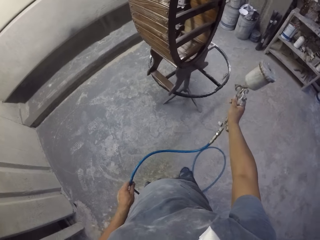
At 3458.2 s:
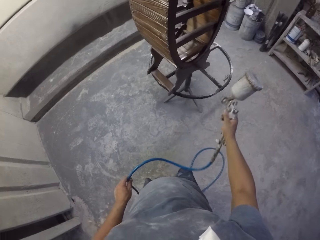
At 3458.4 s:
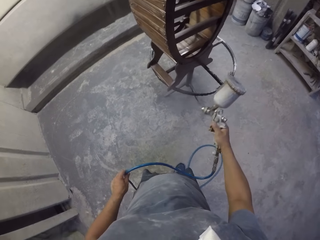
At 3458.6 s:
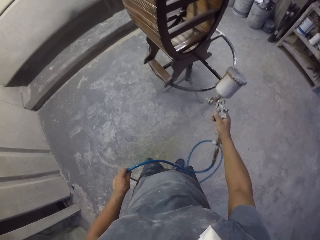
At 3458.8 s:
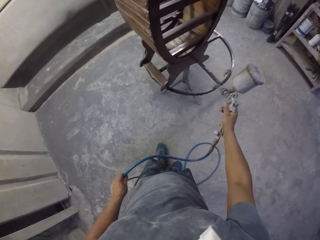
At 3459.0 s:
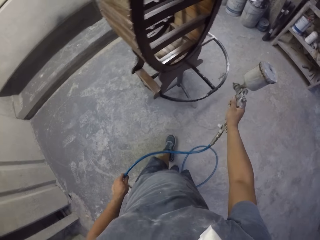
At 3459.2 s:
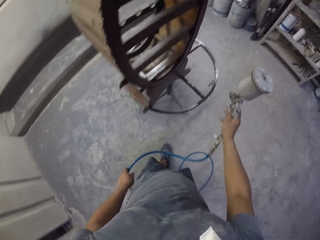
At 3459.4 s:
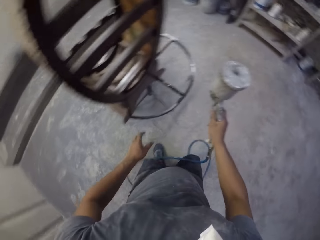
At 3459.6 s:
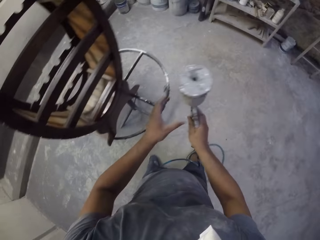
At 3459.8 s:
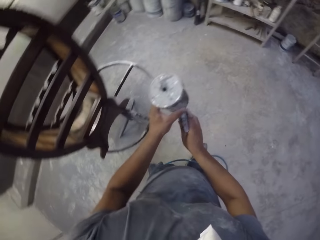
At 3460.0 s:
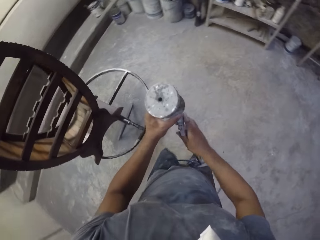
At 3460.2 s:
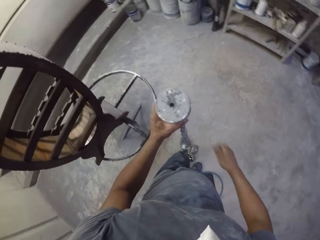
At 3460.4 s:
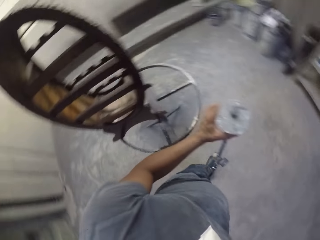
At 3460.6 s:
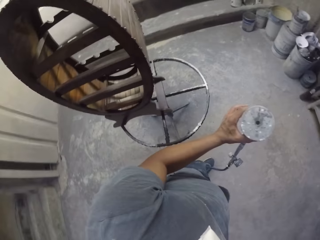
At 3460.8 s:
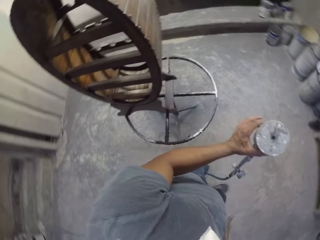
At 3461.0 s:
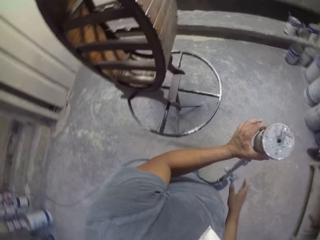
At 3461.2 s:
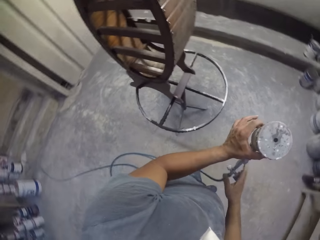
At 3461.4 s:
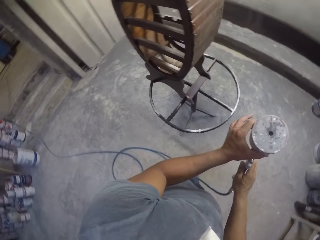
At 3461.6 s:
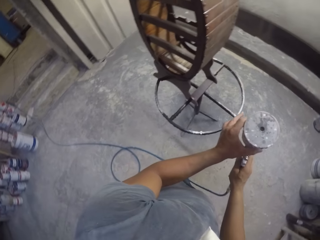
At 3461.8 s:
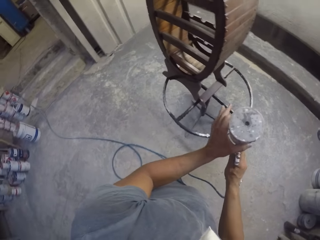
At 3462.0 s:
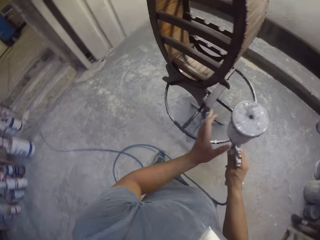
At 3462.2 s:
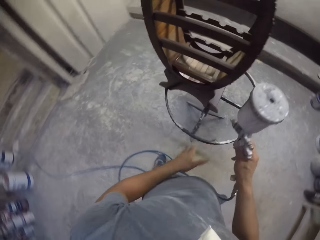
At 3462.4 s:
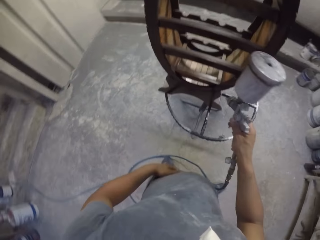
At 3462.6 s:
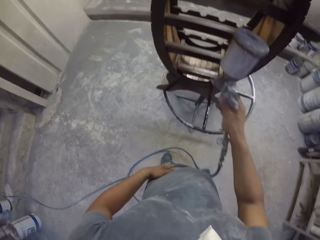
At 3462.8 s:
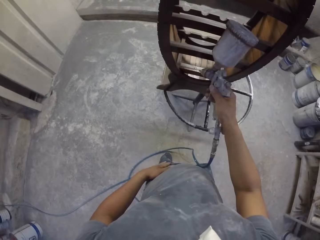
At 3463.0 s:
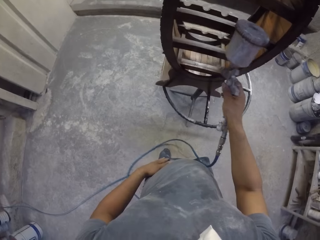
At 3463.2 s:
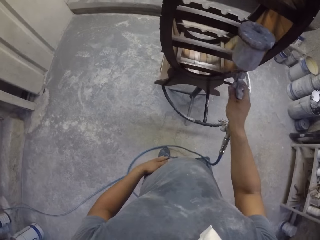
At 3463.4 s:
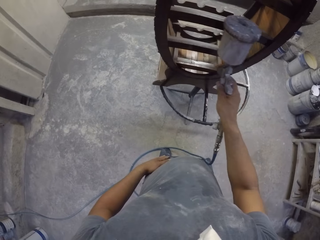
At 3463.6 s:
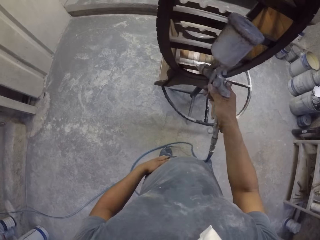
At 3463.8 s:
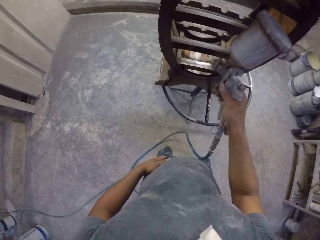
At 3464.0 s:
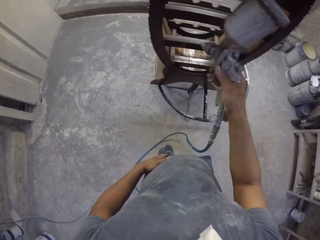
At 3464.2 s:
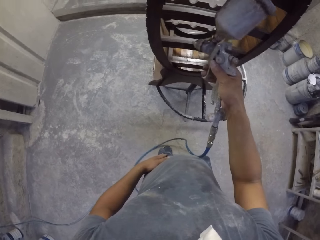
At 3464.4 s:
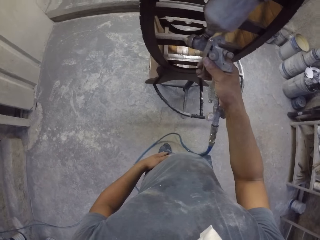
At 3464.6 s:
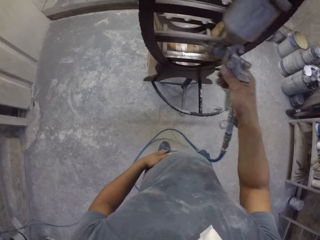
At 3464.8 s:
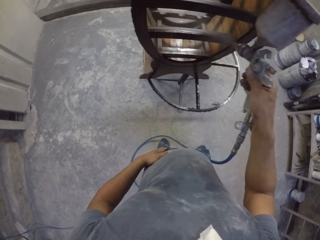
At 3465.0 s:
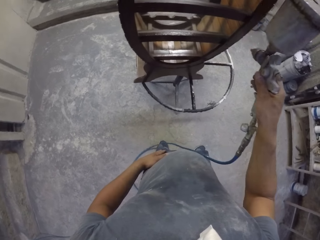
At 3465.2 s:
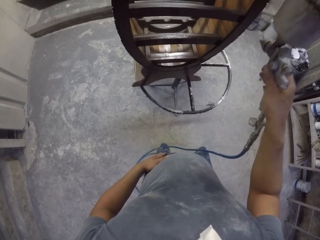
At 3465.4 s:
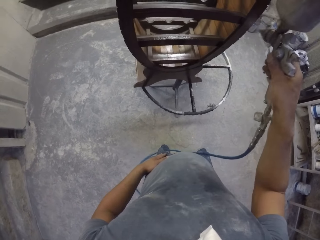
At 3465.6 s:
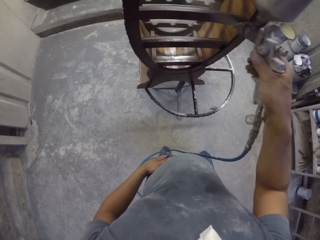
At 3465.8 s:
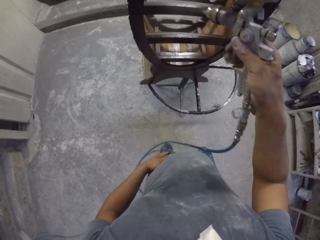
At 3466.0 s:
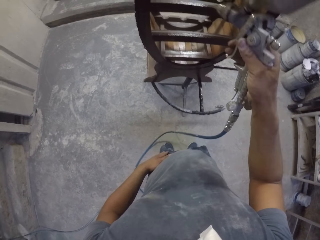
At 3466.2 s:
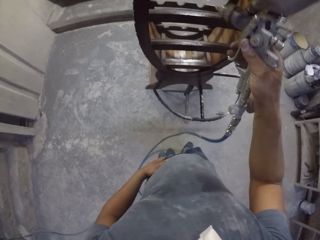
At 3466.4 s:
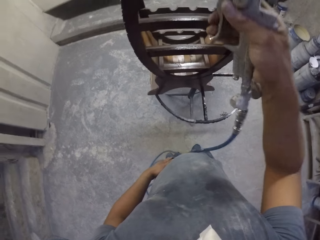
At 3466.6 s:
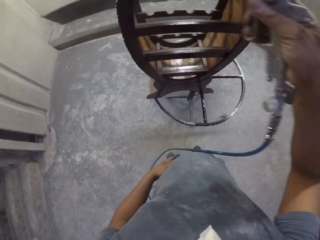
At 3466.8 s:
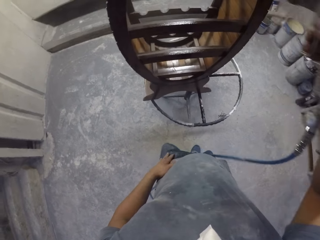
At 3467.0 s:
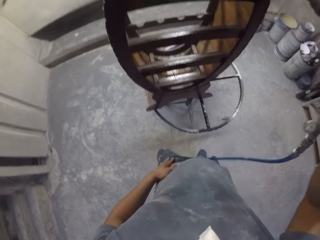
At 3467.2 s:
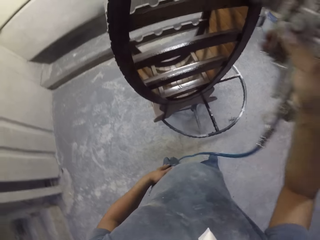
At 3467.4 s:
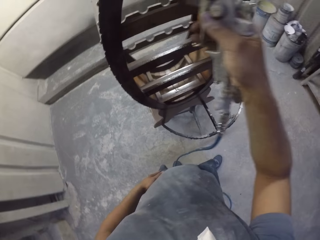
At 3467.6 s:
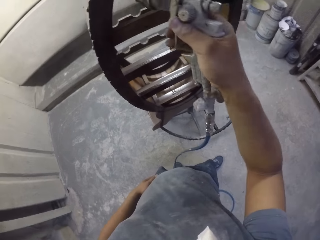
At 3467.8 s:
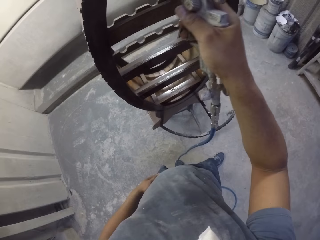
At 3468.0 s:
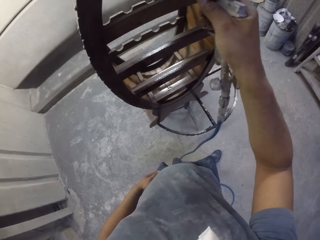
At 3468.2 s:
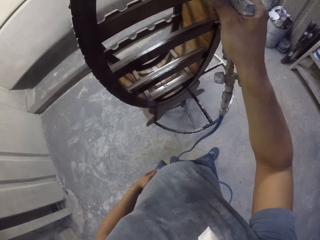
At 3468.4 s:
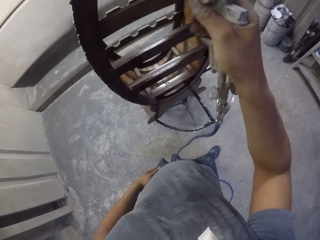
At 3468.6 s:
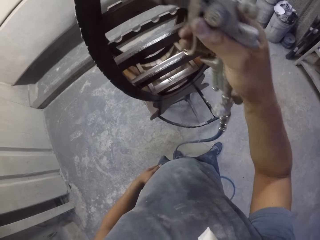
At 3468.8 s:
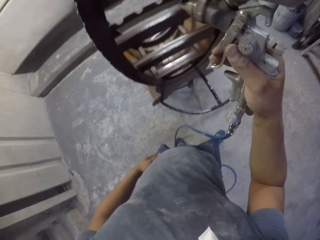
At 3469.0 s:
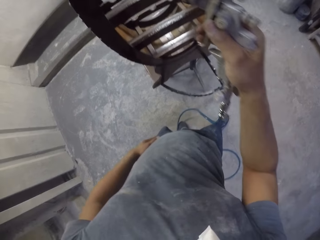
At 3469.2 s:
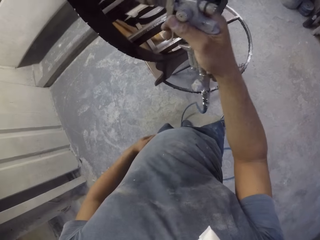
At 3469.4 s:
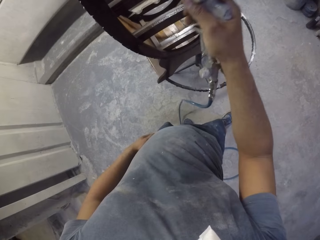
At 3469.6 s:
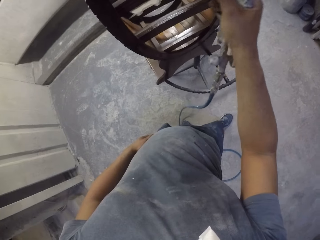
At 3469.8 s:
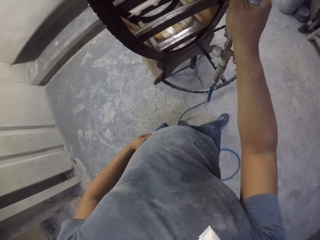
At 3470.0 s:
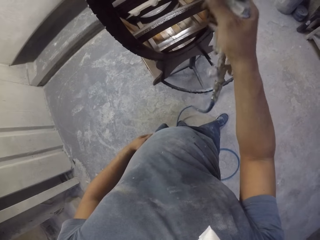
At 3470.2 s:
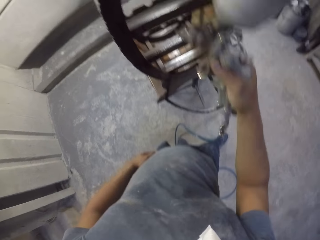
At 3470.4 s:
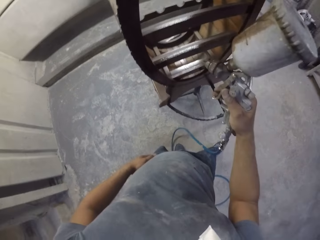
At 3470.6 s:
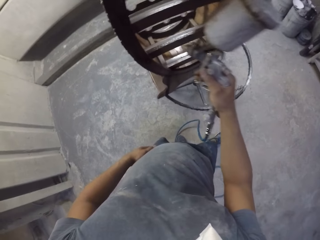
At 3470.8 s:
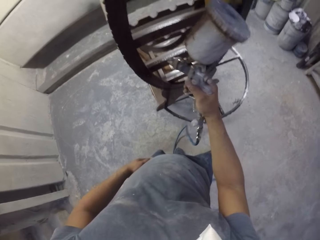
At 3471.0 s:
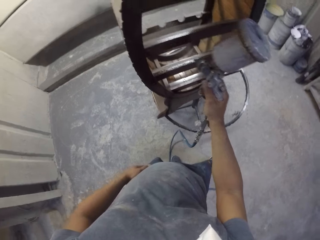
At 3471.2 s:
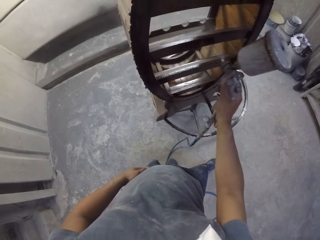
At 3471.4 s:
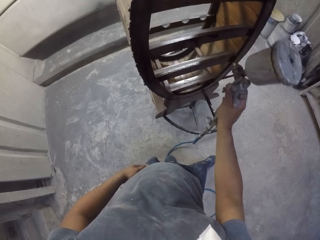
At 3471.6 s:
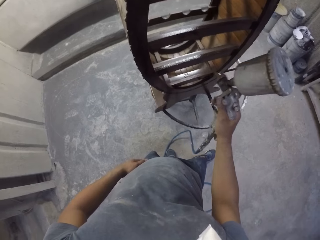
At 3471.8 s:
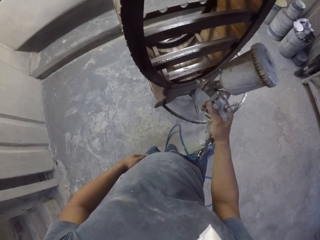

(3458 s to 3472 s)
The camera wearer holds a paint spray gun with the left hand. They hold the paint spray gun with the right hand. They spray paint on a wooden stand with the paint spray gun. They spray the furniture with the spray paint gun.

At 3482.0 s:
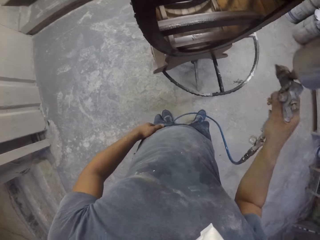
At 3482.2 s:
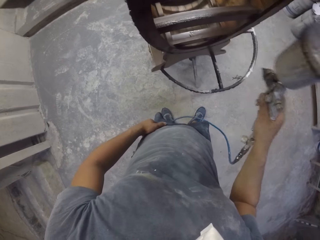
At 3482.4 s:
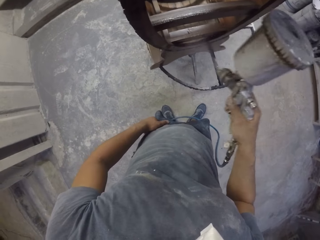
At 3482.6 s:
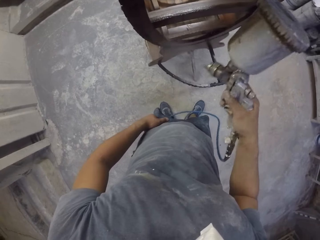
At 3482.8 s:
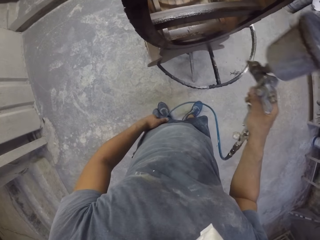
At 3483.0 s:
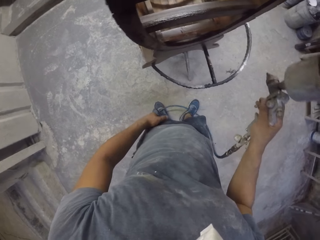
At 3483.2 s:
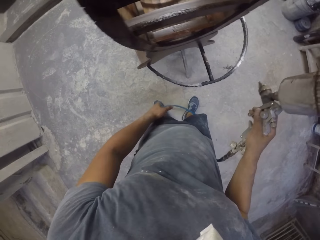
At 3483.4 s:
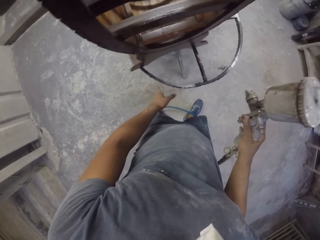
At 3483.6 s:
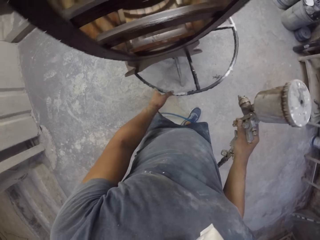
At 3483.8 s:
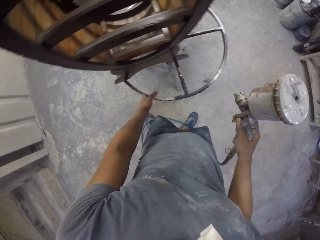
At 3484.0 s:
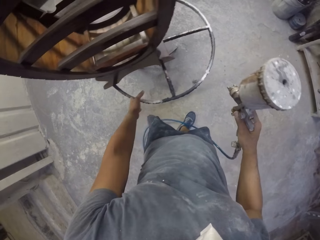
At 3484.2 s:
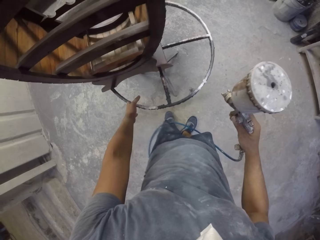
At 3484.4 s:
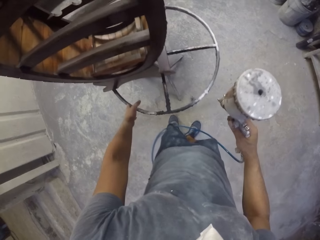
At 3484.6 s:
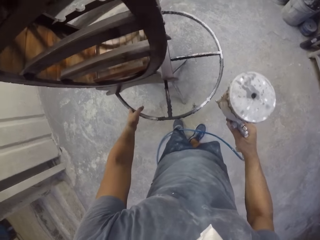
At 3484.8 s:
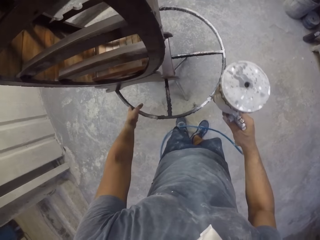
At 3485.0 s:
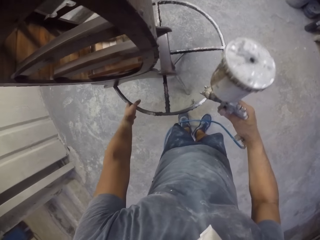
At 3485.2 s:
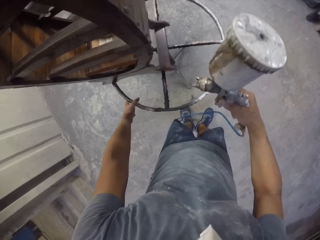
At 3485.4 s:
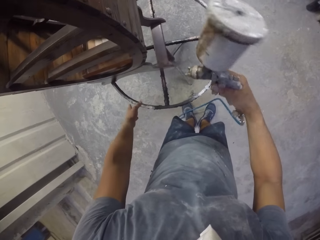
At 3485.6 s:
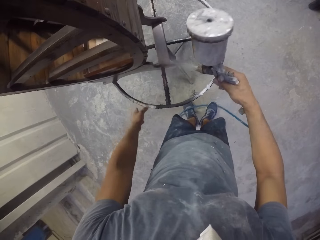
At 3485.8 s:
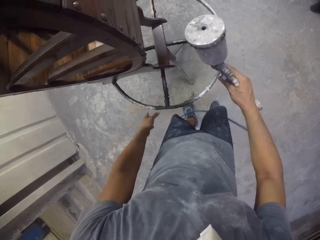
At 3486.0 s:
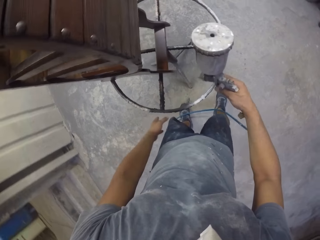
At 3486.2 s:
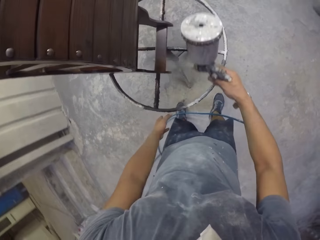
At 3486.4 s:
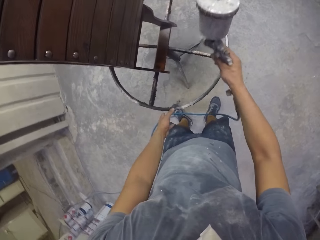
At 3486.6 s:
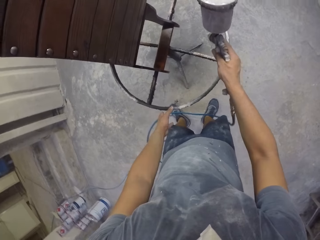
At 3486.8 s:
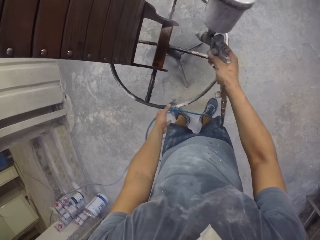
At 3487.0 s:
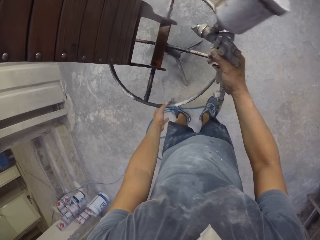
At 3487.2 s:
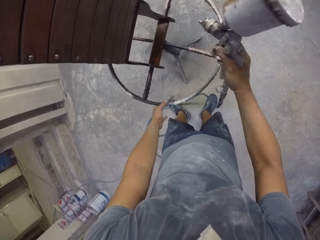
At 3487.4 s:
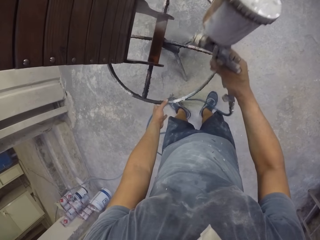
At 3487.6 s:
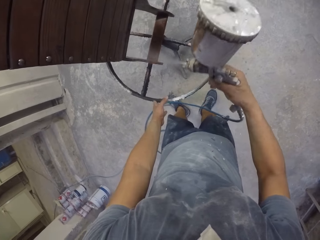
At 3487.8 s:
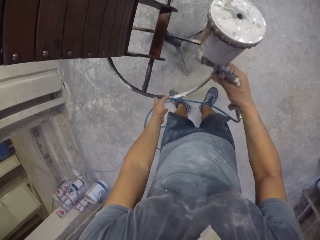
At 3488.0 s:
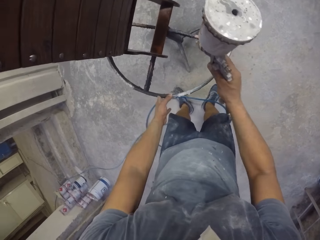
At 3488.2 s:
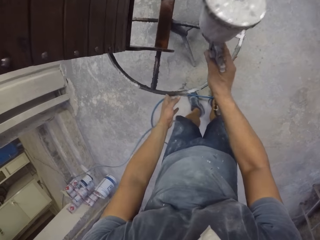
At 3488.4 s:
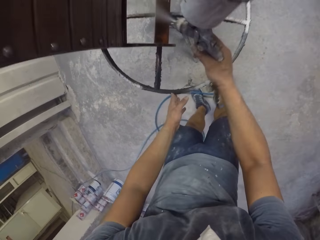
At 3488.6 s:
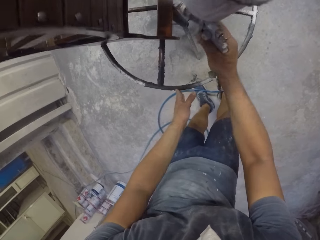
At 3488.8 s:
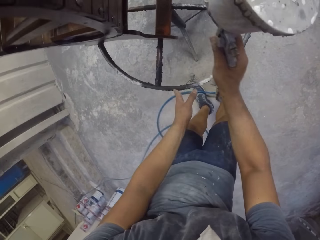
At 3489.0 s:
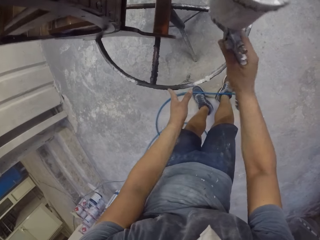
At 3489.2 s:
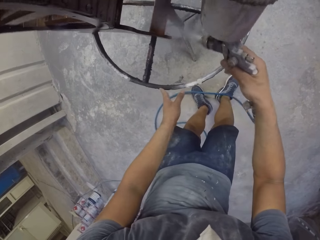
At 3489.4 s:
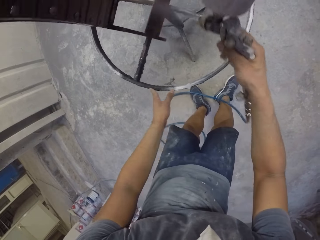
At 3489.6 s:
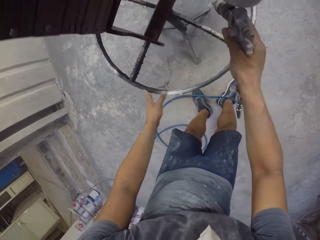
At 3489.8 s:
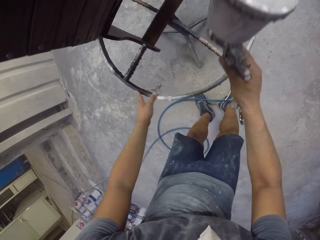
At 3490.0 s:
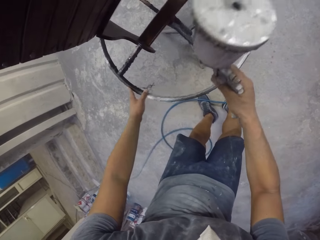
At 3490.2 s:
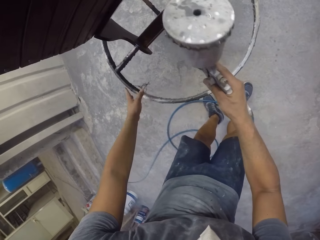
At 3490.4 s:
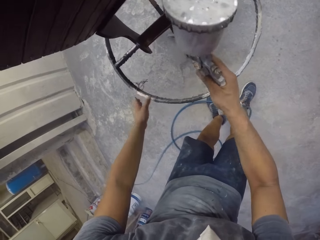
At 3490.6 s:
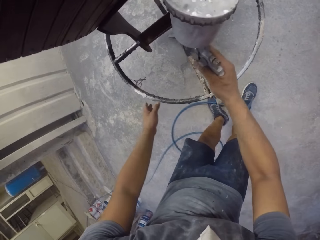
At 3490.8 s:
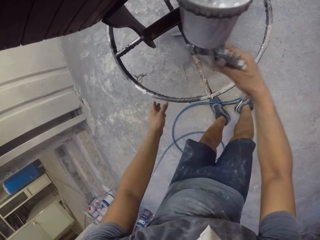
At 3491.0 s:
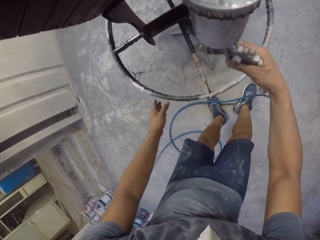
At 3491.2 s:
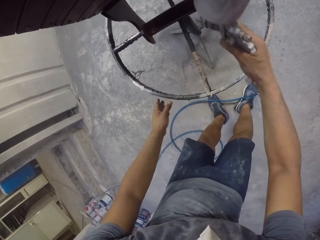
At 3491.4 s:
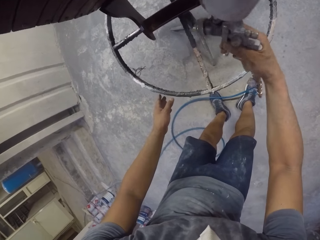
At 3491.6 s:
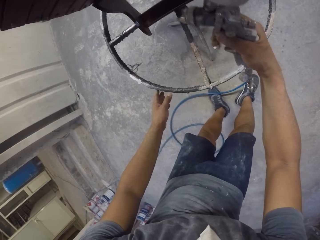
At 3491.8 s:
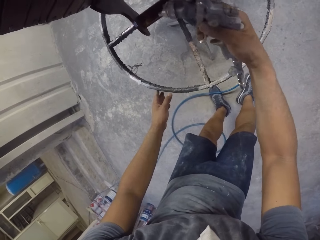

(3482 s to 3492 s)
The camera wearer rotates a metallic stand with the left hand. They spray paint on a wooden stand with a paint spray gun. They rotate the metallic stand with the left hand. They spray paint on the wooden stand with the paint spray gun.
